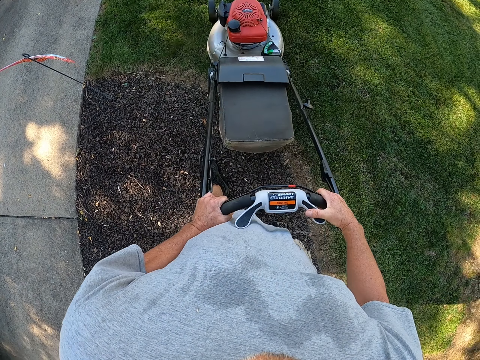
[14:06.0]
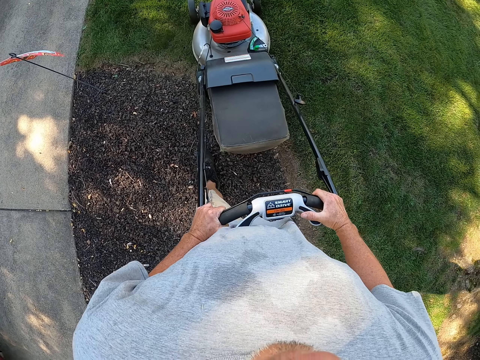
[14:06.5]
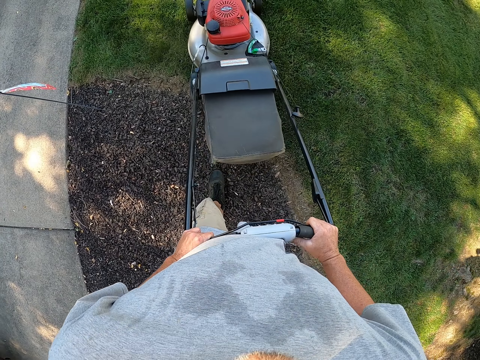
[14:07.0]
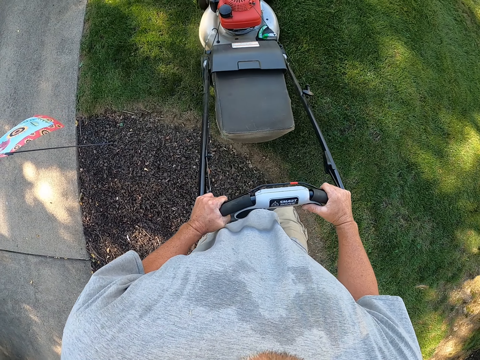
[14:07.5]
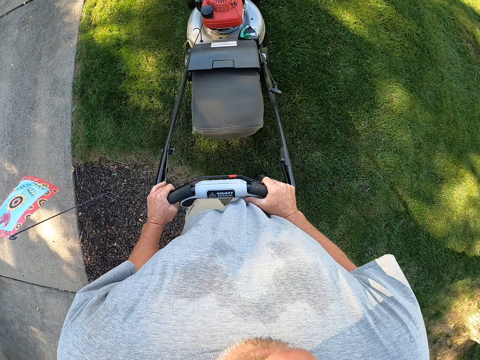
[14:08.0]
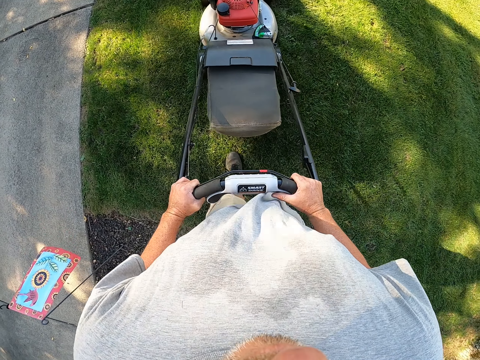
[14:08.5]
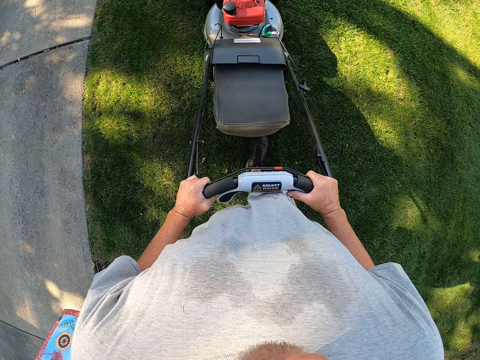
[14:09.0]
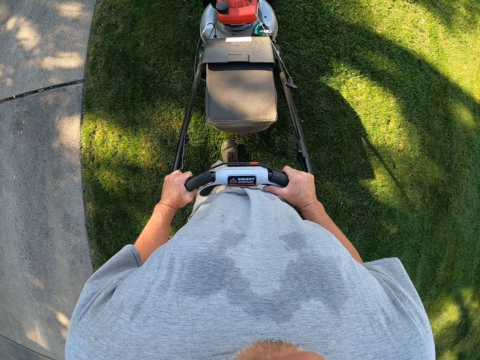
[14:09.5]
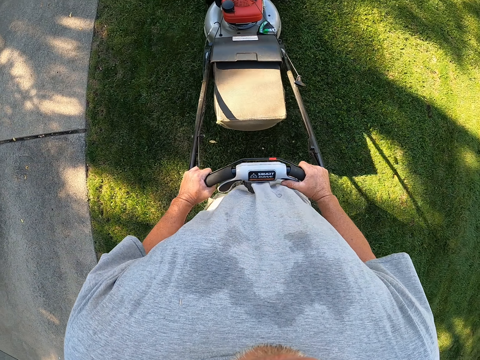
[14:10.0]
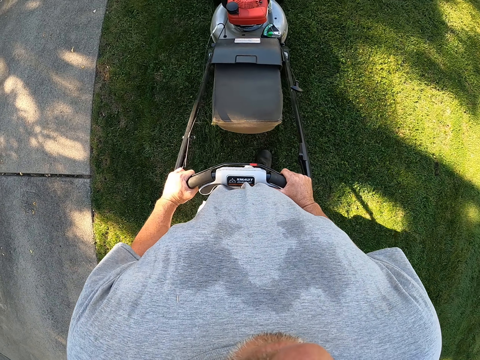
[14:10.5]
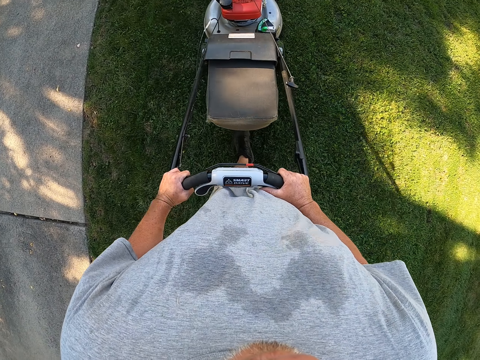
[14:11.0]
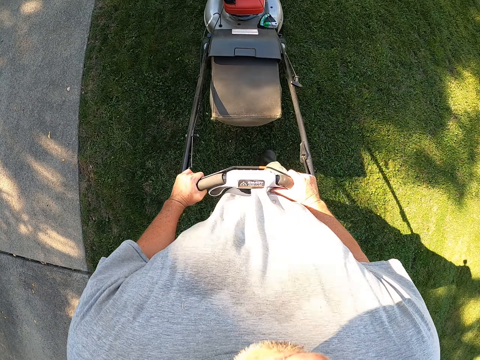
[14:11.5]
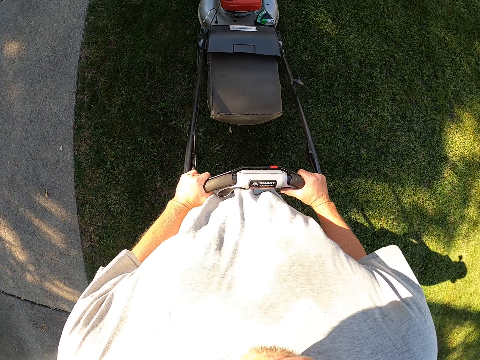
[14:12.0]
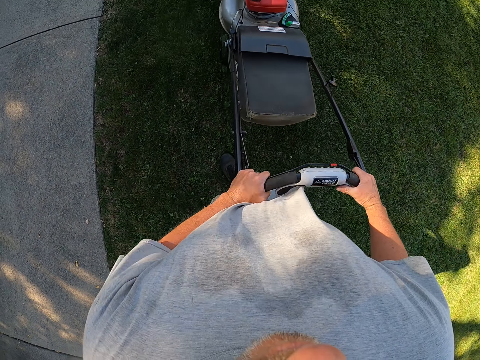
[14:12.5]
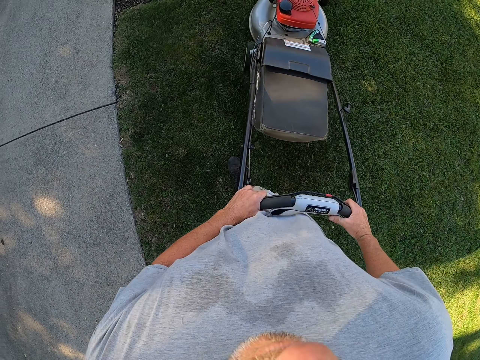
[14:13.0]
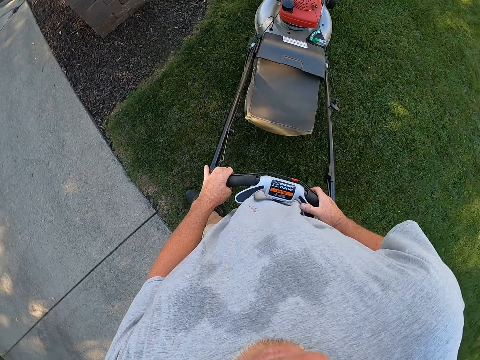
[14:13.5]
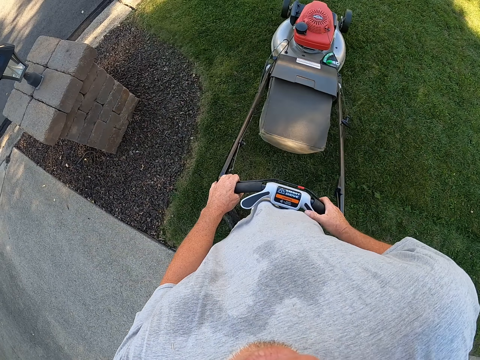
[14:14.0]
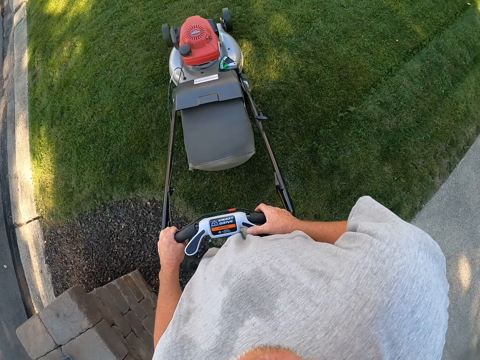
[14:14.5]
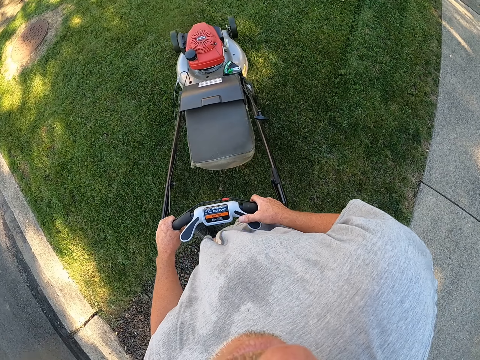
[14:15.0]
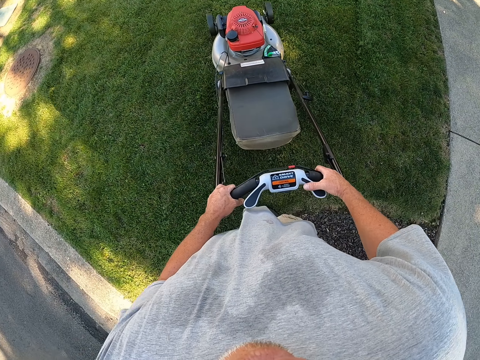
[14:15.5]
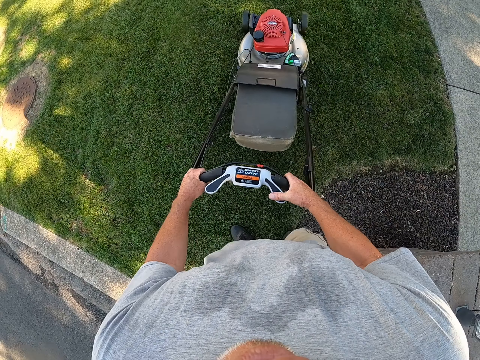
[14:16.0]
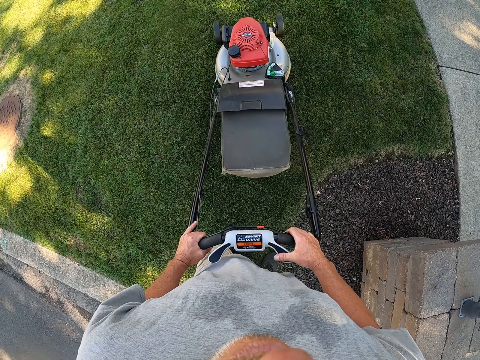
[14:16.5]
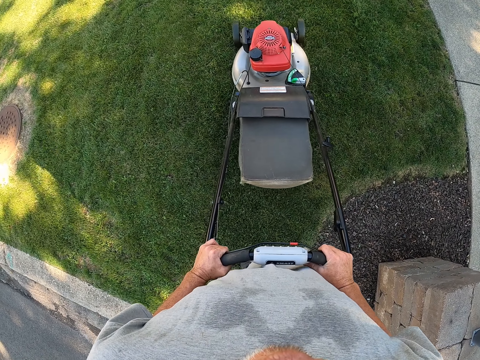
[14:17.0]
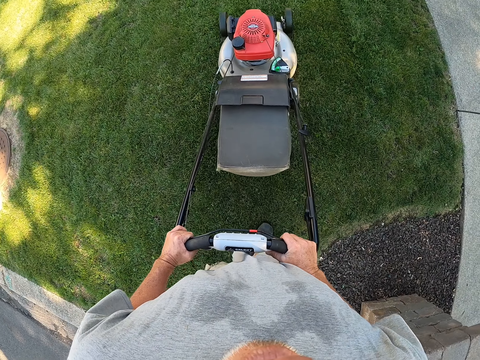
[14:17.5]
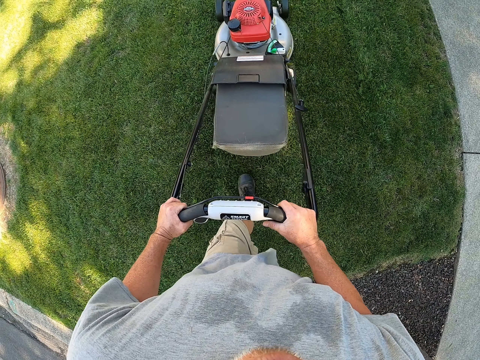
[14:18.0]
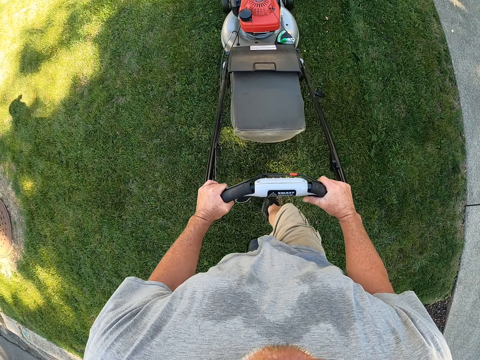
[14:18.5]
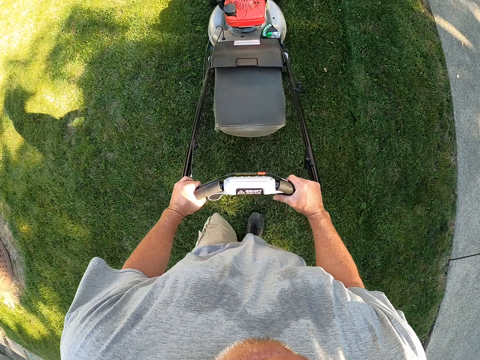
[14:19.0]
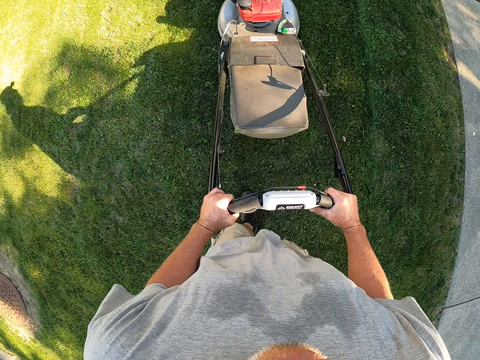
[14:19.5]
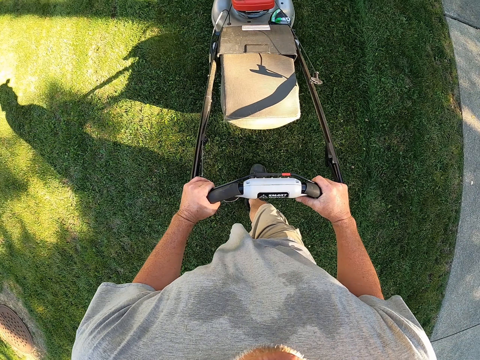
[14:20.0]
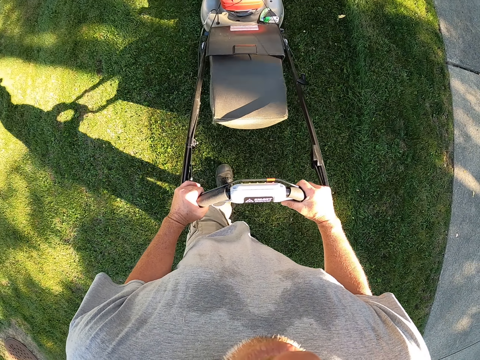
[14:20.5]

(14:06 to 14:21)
The camera wearer trims grass on the compound. They change direction. They trim grass on the compound.

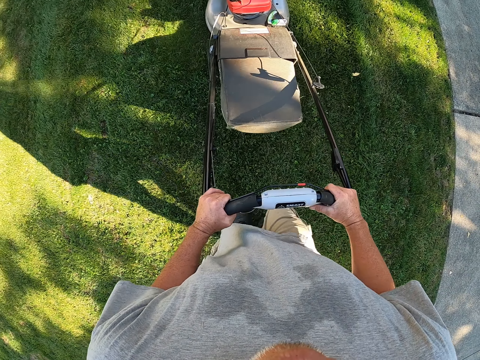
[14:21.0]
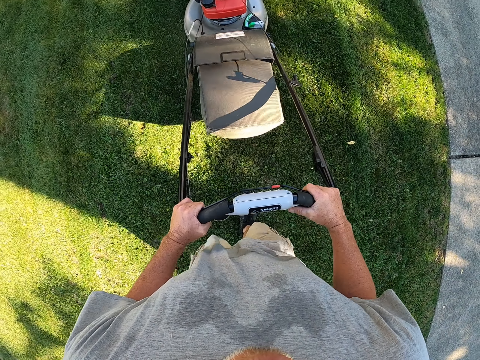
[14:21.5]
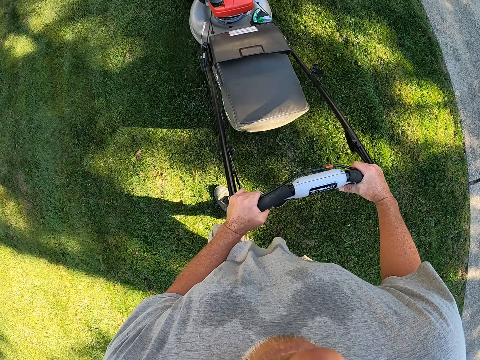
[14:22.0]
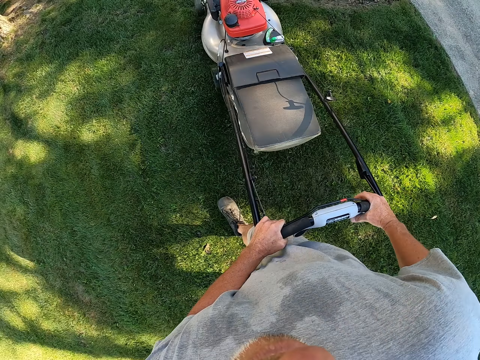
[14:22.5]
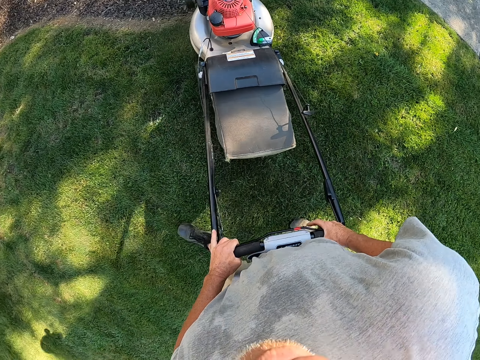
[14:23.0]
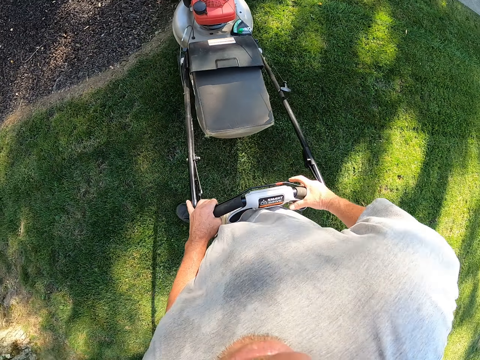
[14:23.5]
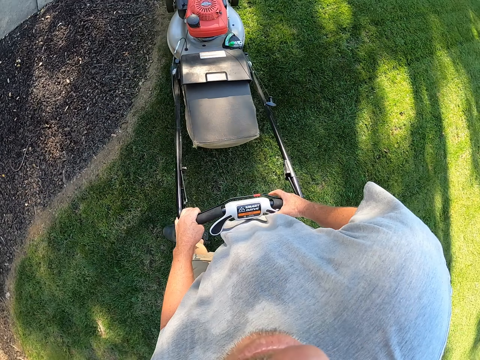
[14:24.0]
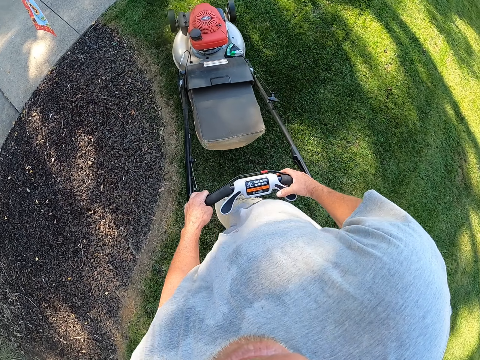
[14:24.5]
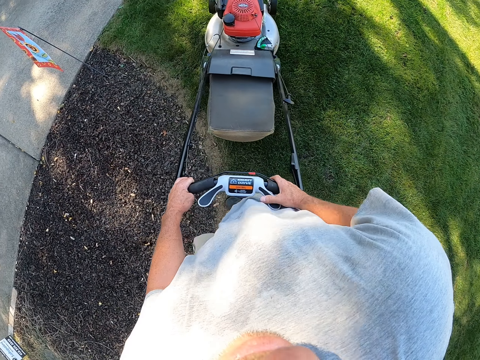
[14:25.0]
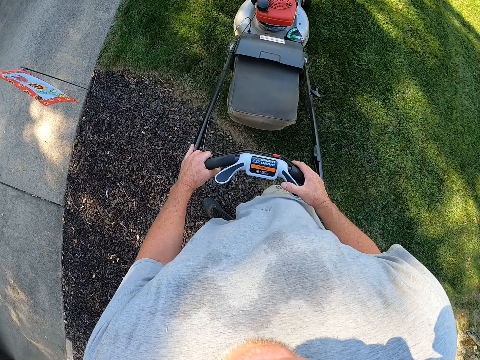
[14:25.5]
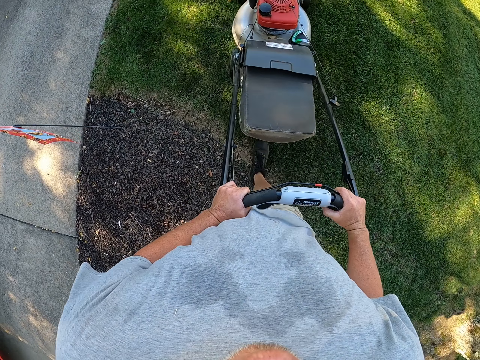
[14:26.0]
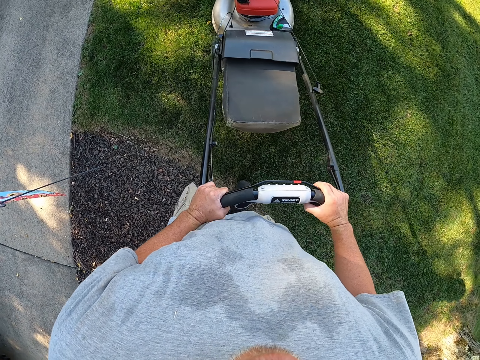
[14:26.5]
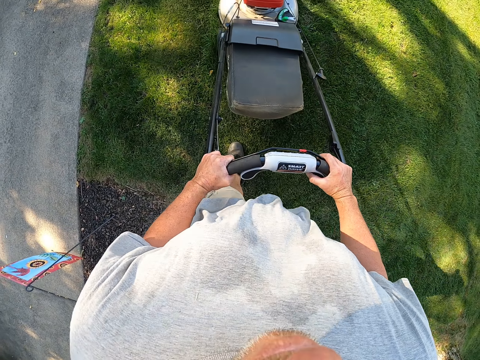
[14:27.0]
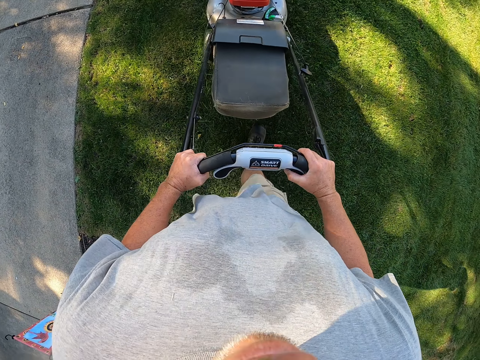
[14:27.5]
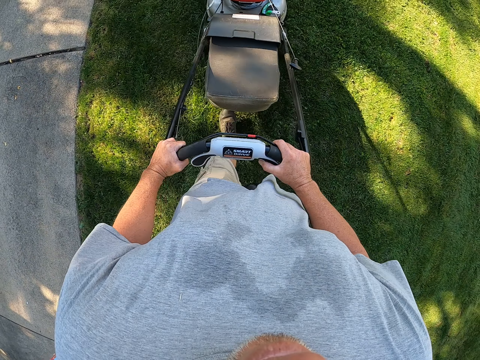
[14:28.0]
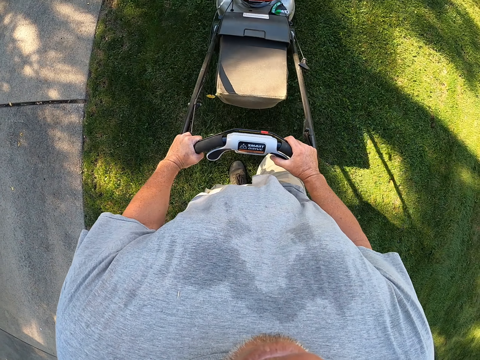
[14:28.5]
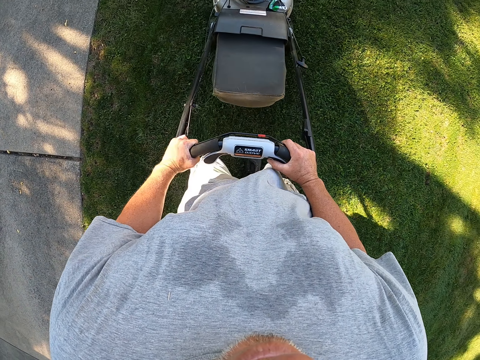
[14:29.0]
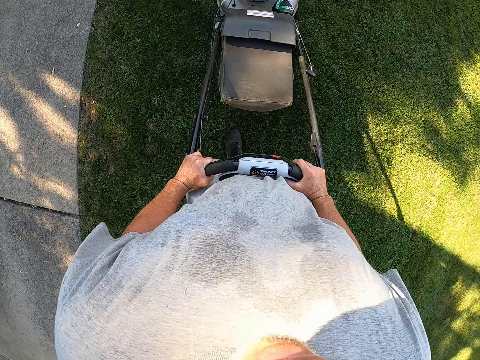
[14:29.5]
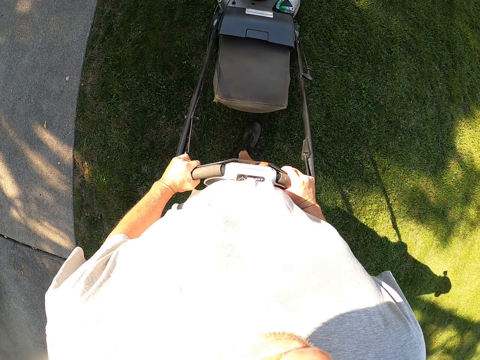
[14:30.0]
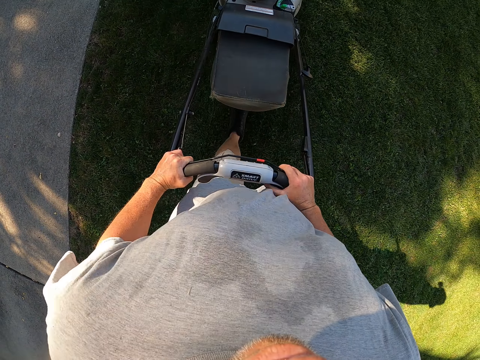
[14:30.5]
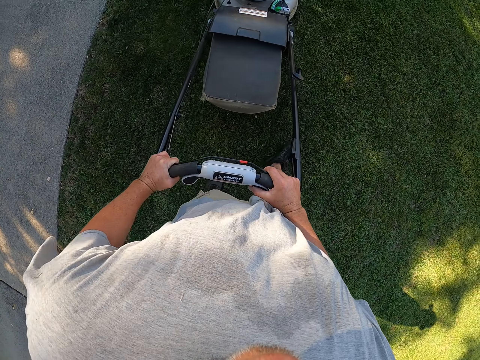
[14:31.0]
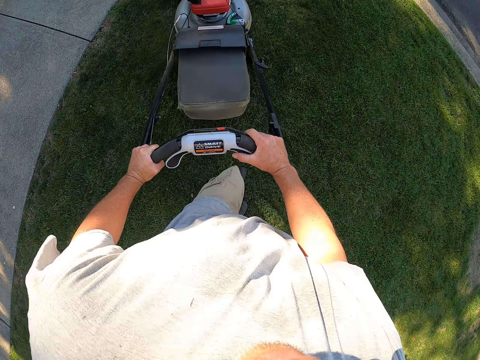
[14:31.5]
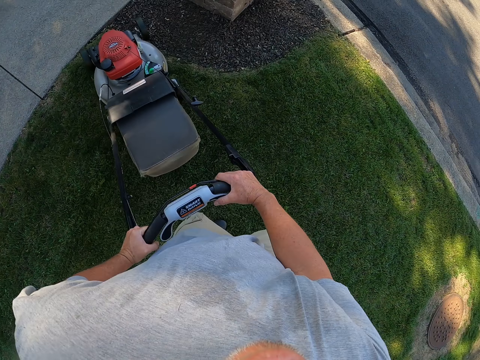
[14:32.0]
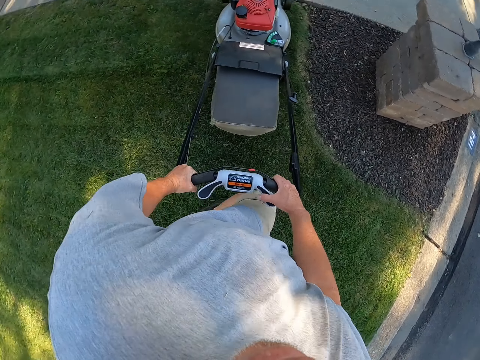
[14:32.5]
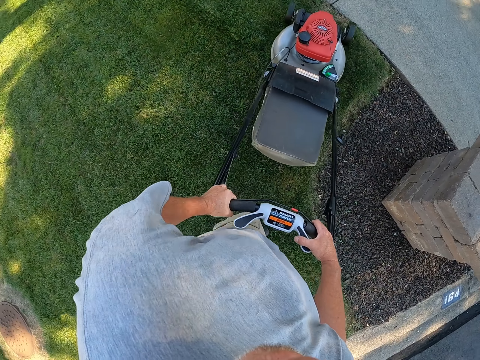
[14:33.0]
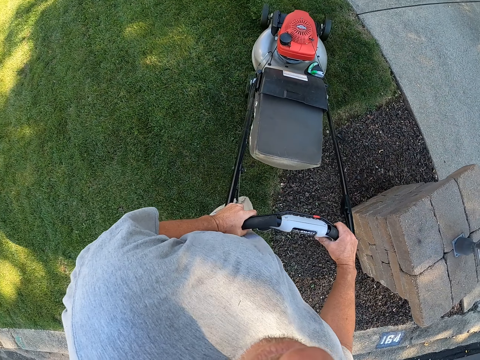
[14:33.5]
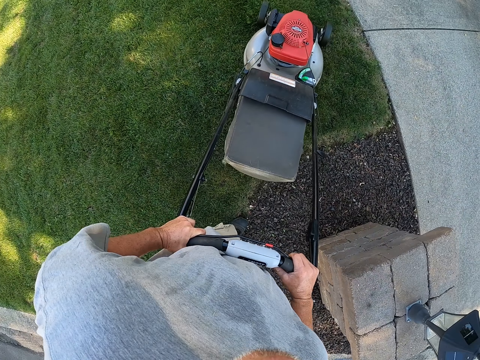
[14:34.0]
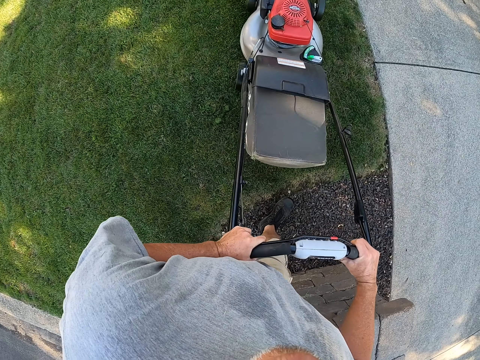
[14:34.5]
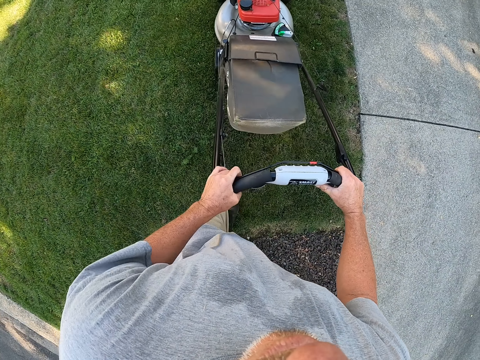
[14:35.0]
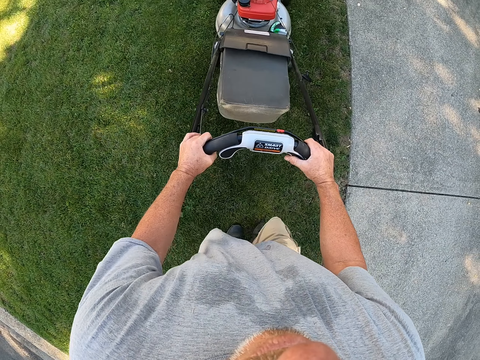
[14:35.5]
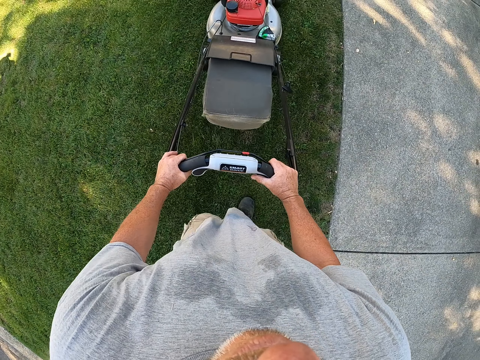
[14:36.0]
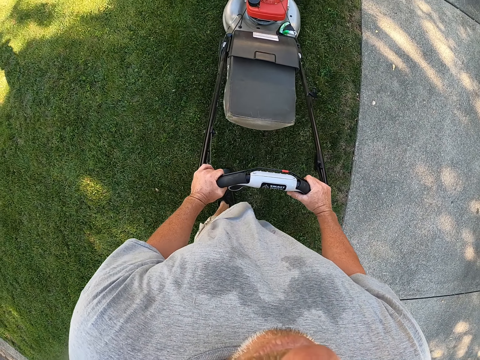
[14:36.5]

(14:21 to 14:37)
The camera wearer changes direction. They trim grass on the compound. They change direction. They trim grass on the compound.
